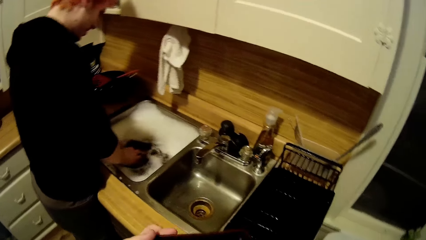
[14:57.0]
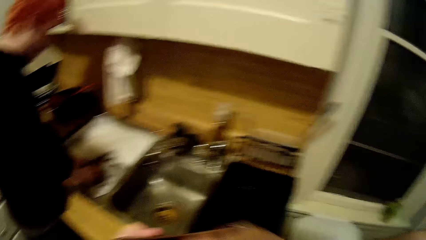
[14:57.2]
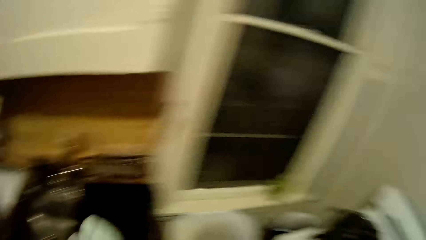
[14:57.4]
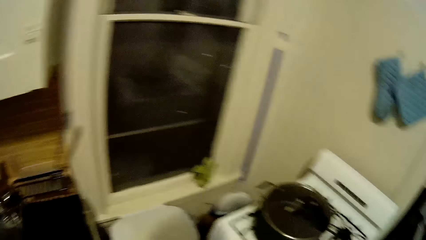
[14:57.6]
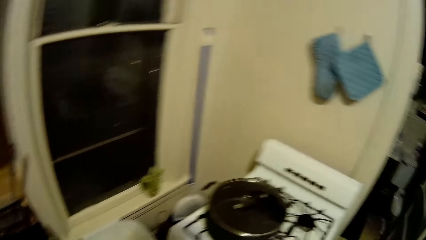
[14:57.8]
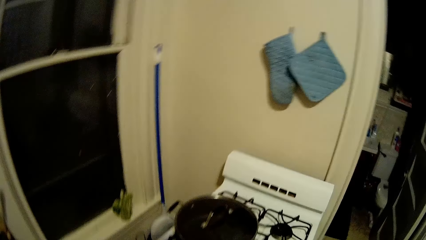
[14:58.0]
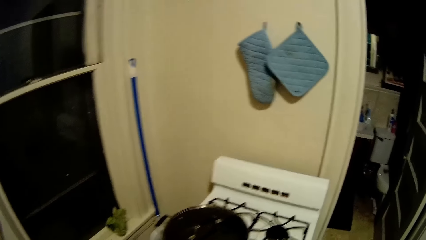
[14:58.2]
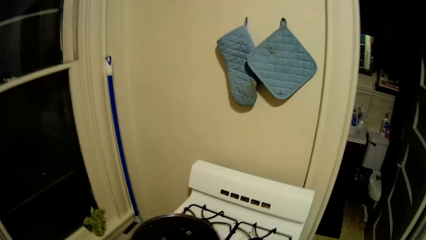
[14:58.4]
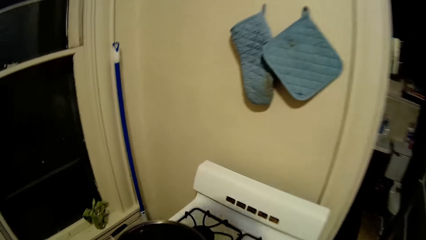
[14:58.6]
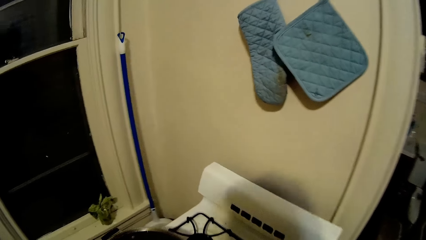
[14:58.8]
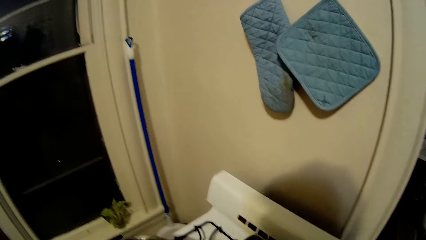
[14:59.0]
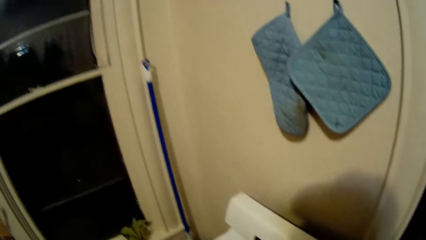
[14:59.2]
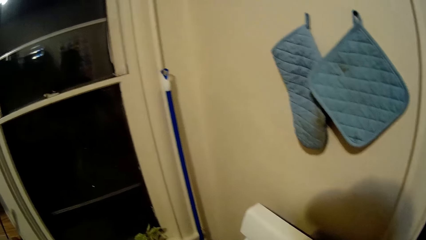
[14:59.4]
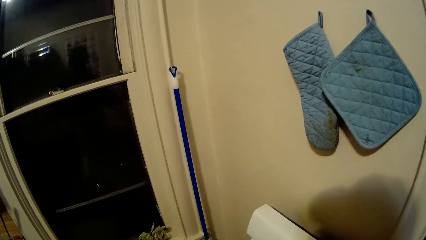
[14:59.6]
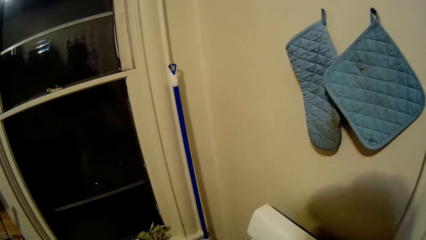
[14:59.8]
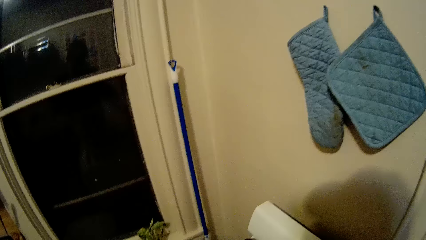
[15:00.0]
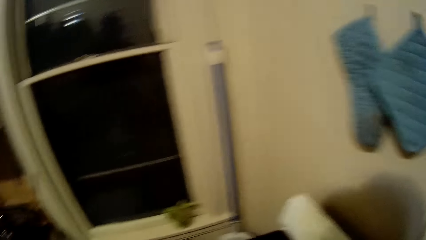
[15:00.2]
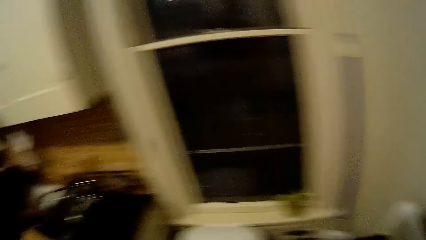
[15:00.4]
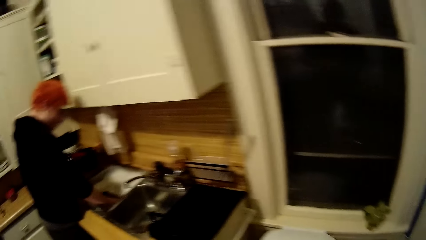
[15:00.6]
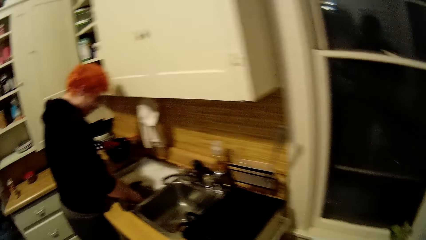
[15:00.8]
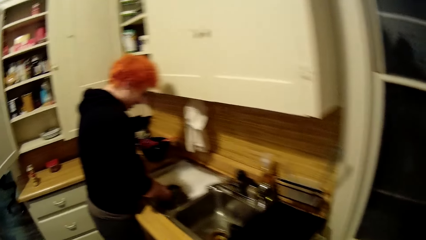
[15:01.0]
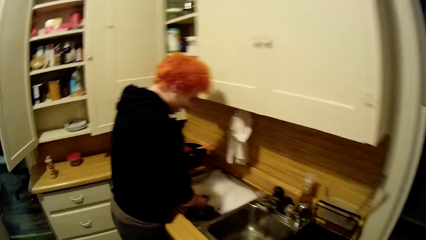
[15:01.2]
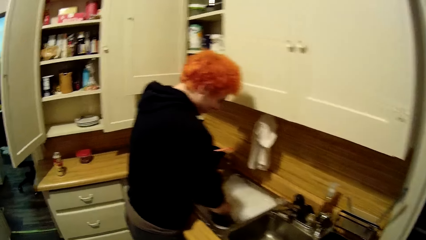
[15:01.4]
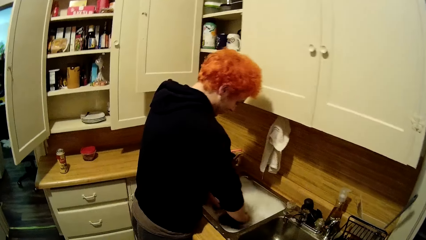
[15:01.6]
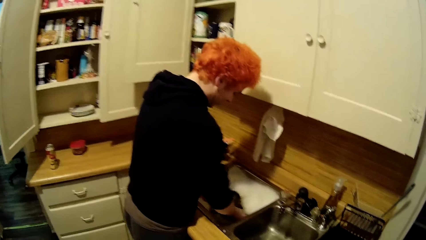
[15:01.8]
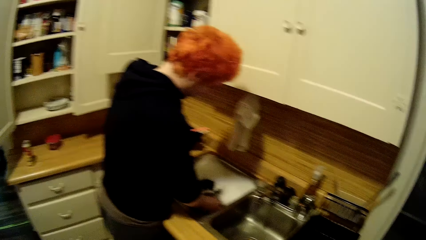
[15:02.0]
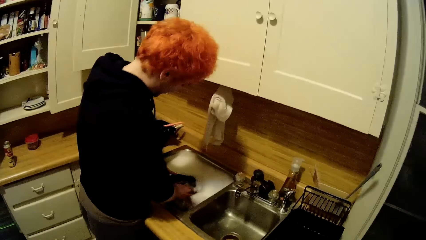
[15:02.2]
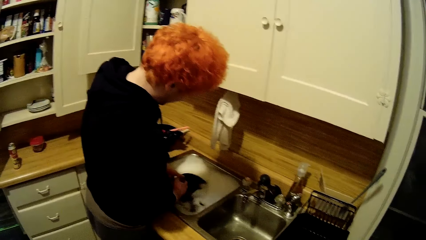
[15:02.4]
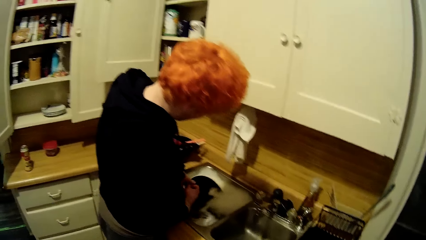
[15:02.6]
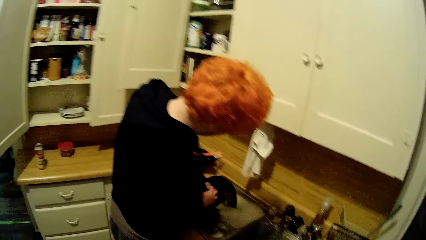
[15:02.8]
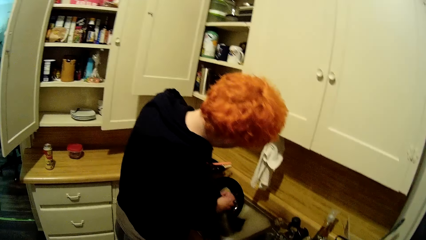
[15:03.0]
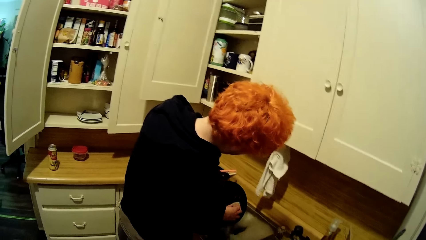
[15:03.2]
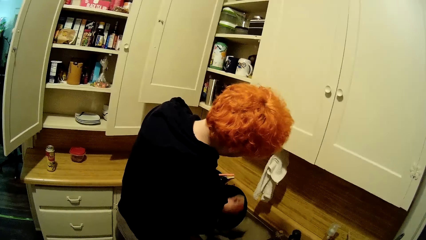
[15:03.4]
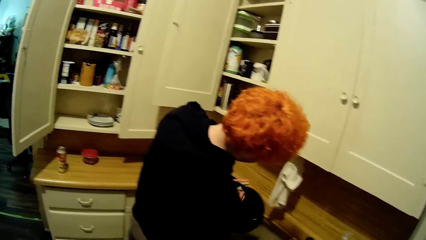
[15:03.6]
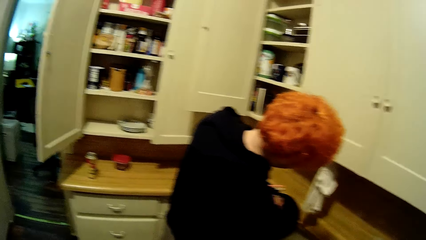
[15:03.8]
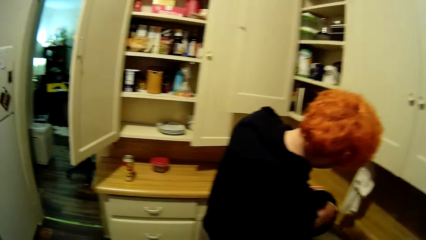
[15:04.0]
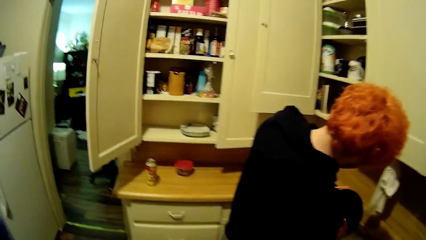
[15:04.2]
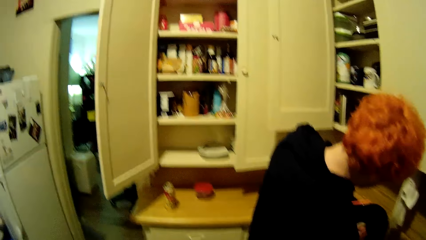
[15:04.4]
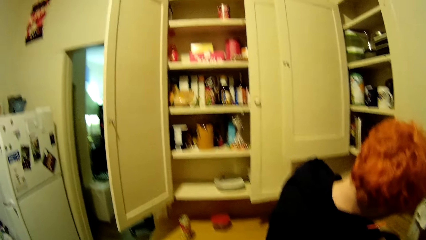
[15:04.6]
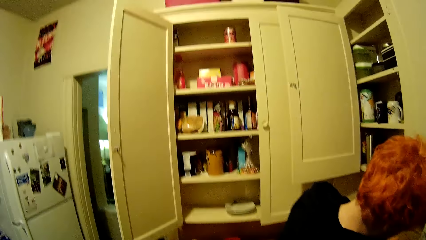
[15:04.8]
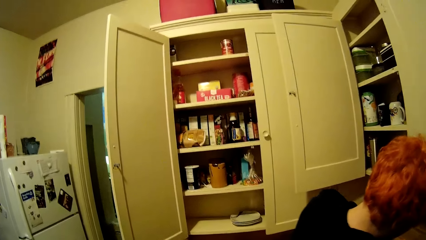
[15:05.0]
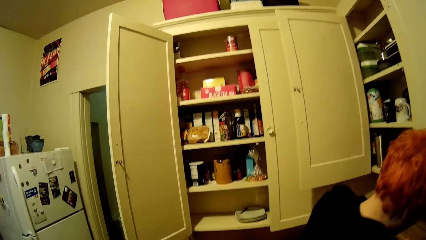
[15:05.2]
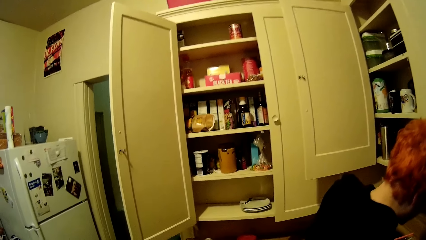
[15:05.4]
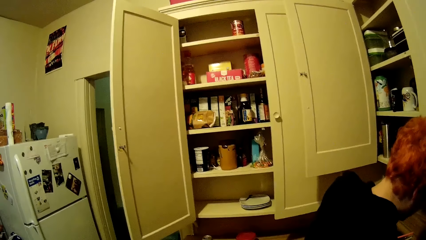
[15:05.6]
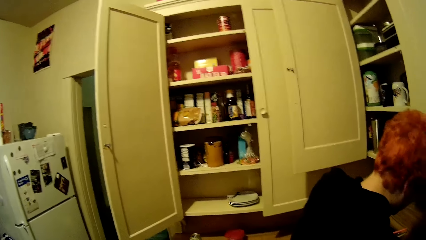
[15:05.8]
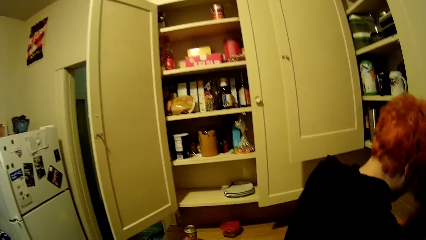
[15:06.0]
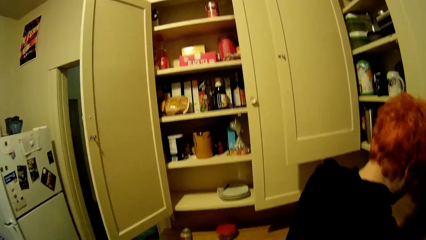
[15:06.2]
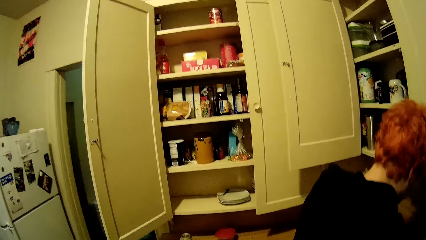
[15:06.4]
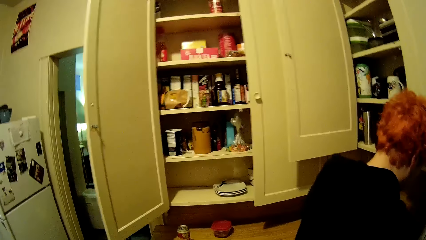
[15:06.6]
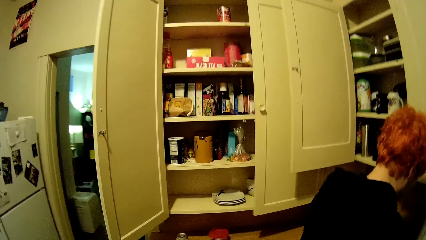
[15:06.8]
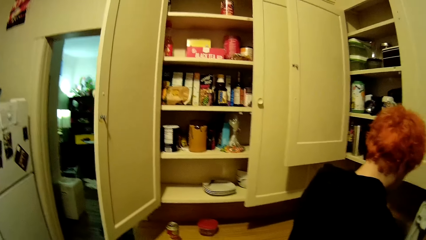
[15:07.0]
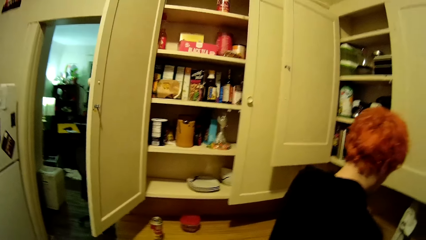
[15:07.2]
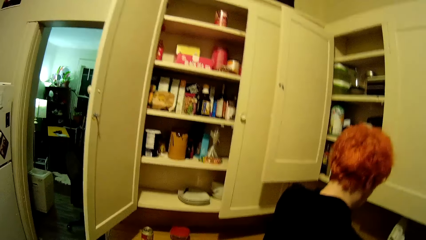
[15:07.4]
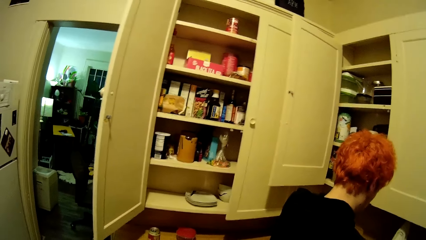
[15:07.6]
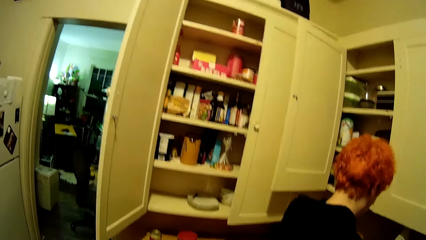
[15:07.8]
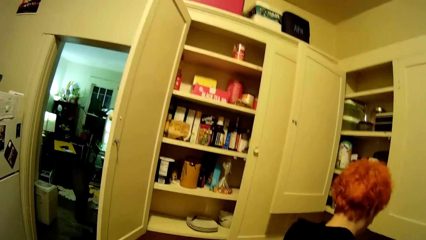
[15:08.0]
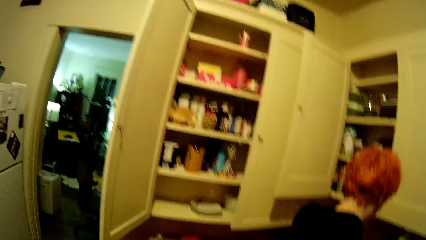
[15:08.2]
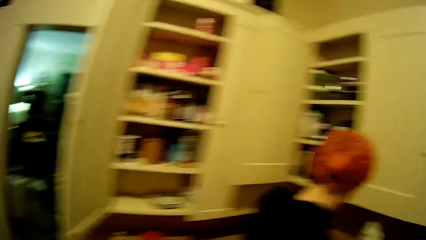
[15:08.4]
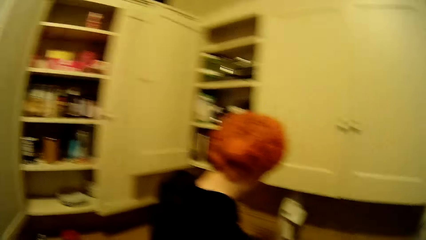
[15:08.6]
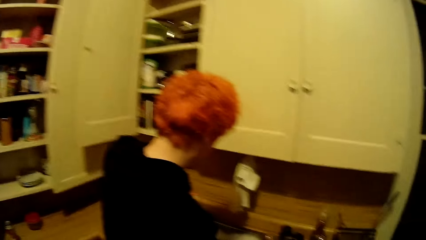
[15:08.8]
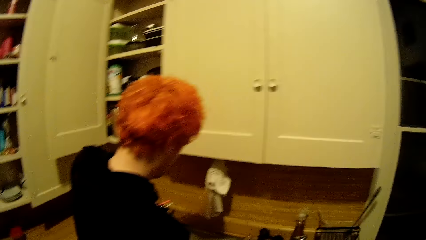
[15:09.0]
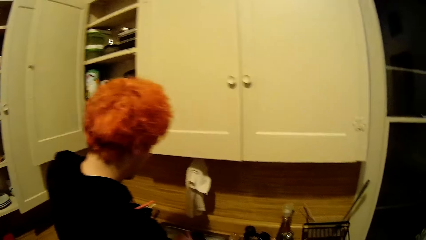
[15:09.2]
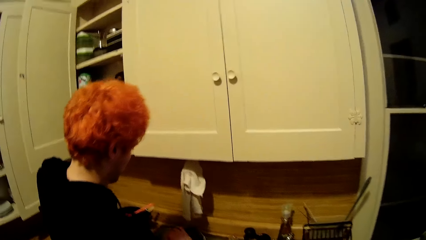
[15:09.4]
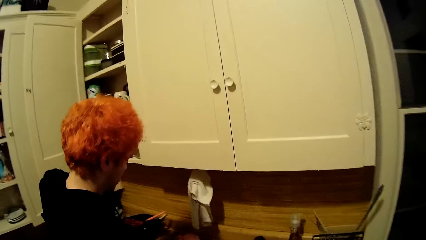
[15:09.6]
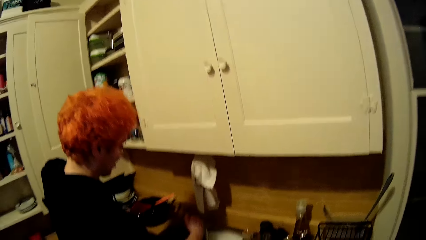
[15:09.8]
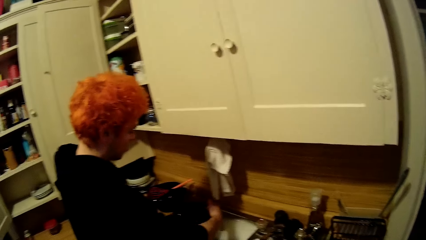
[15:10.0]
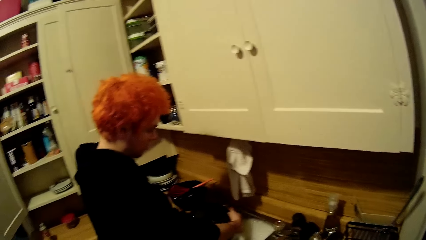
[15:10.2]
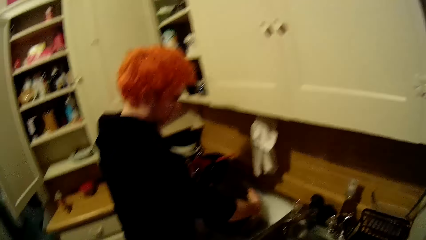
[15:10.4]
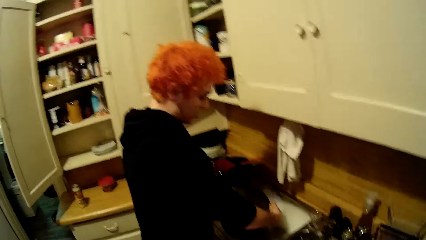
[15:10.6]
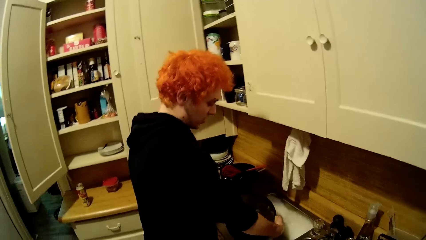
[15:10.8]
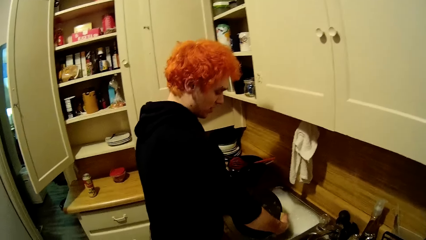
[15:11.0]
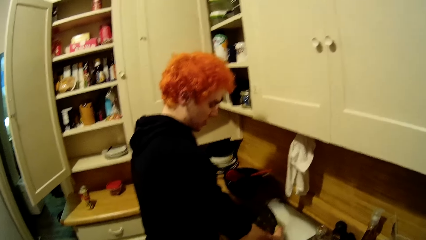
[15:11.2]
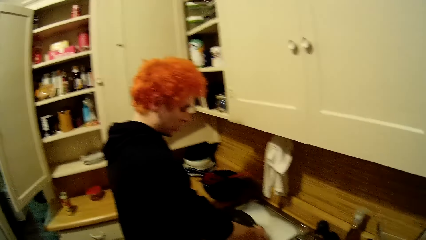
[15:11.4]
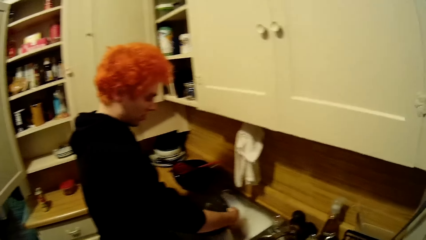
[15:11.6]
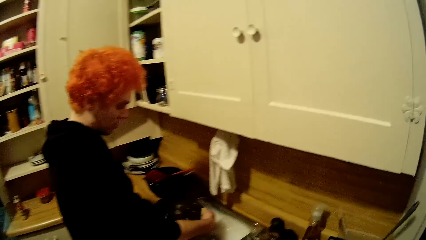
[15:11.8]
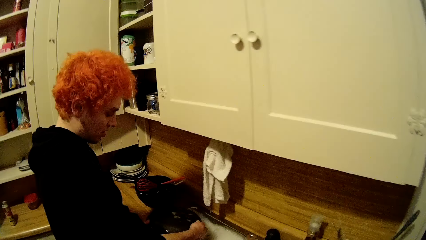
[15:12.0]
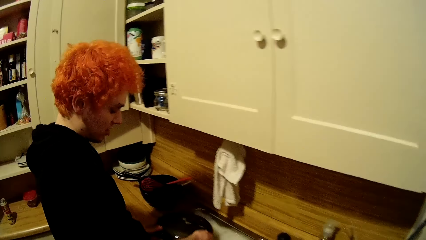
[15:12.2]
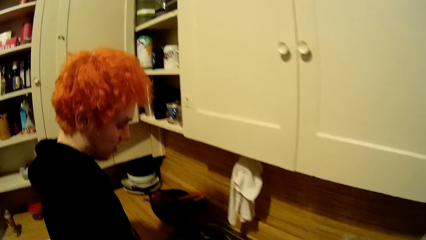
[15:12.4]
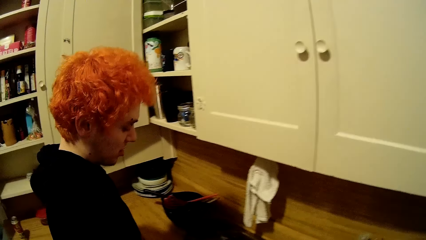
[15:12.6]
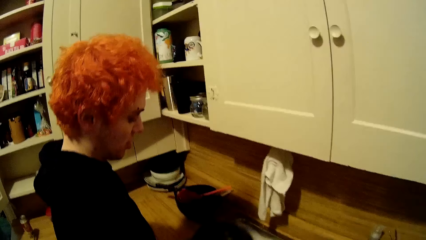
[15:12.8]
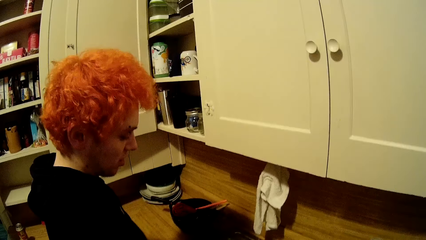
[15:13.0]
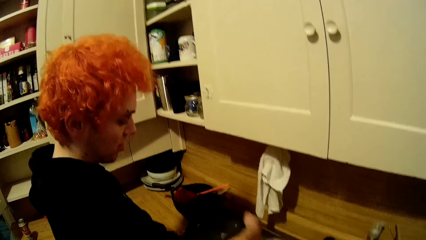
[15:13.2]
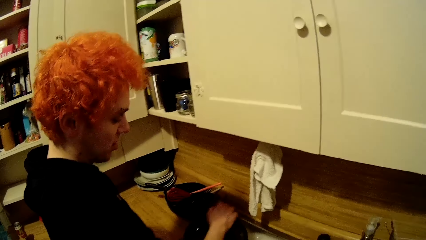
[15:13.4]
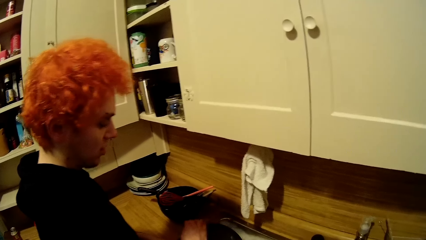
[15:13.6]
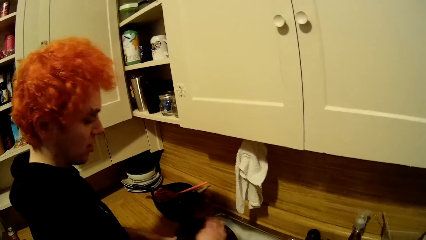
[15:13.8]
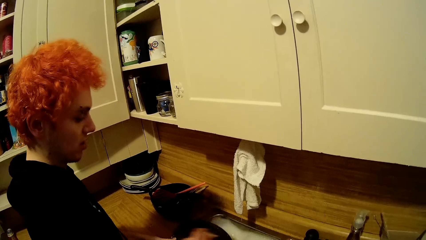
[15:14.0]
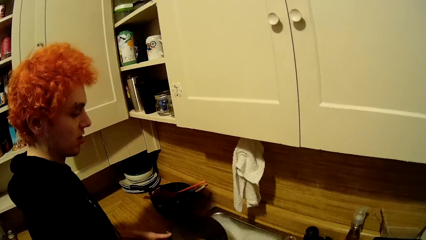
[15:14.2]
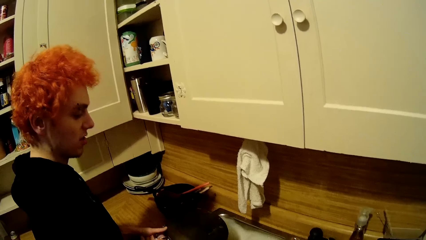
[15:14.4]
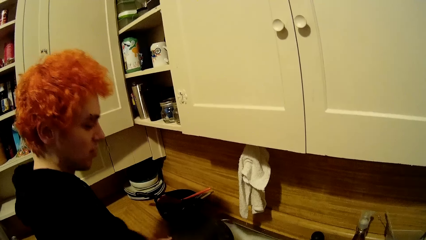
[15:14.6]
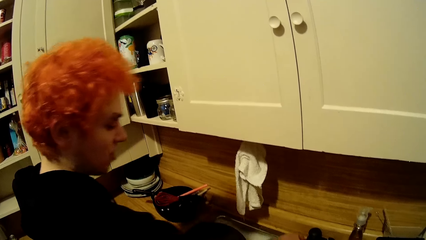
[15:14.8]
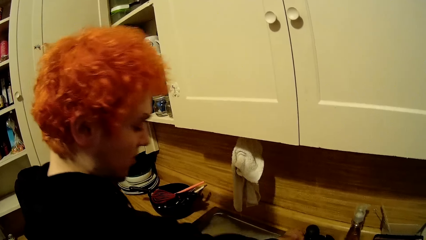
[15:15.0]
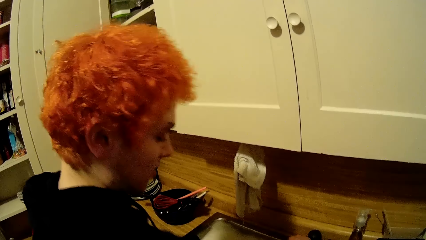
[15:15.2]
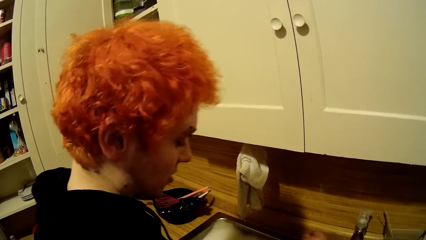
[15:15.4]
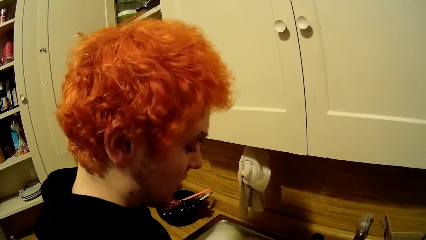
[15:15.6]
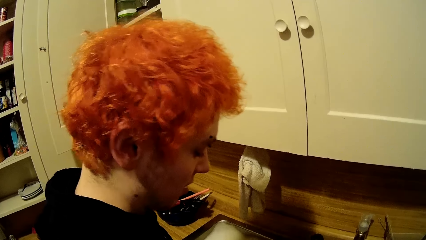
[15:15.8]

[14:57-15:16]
The camera wearer looks around the kitchen.
